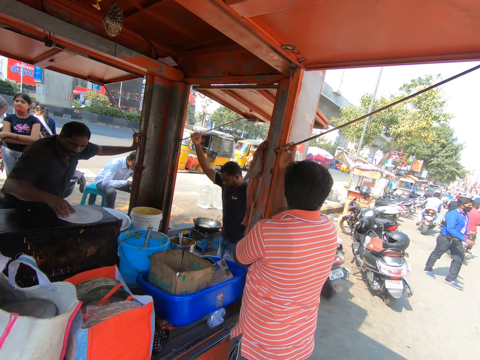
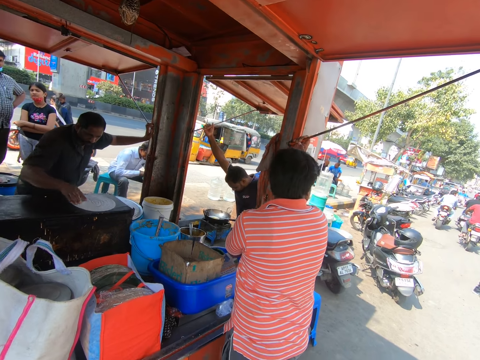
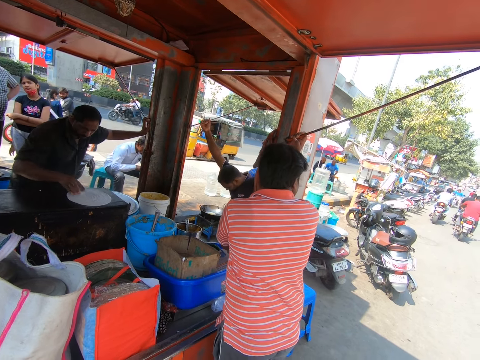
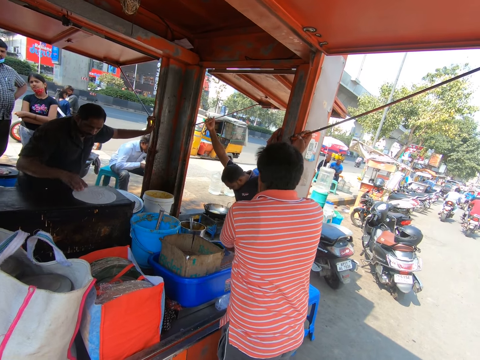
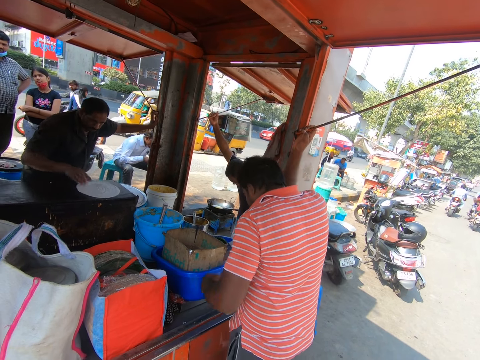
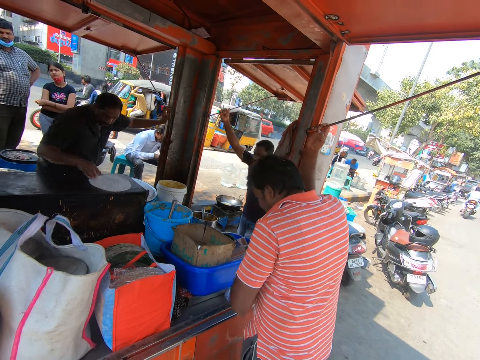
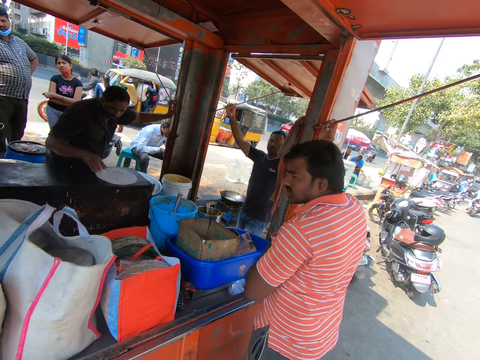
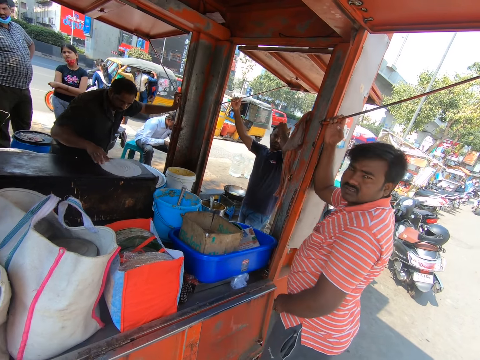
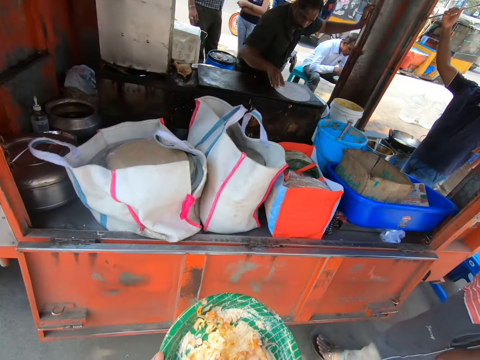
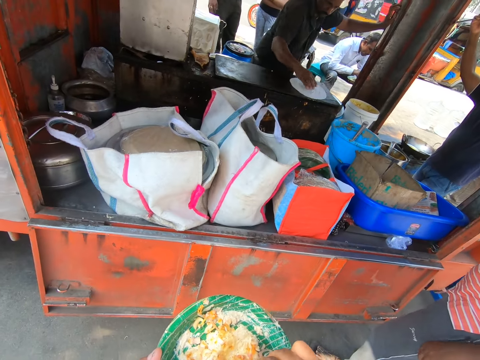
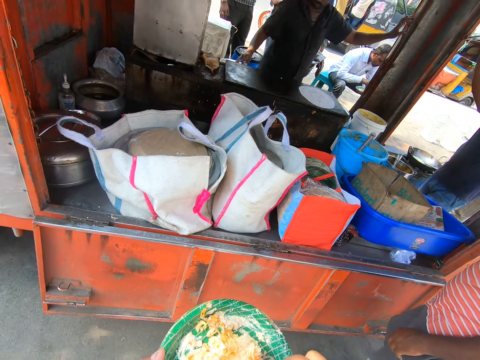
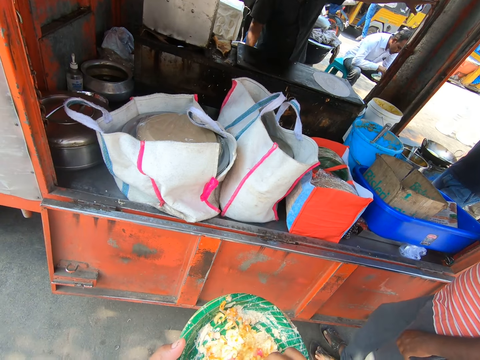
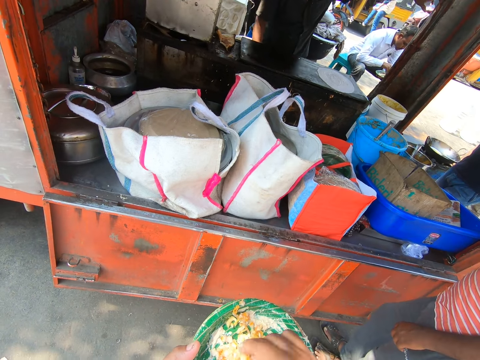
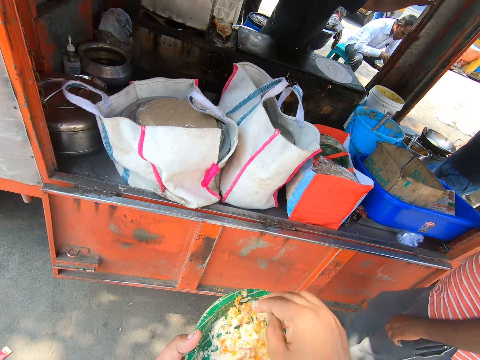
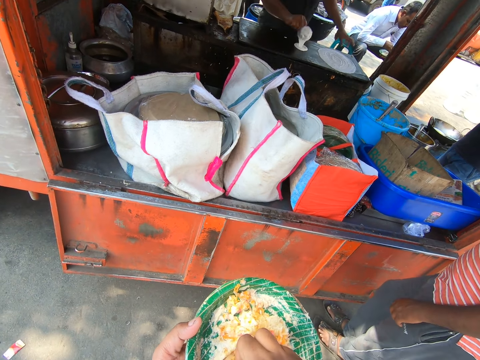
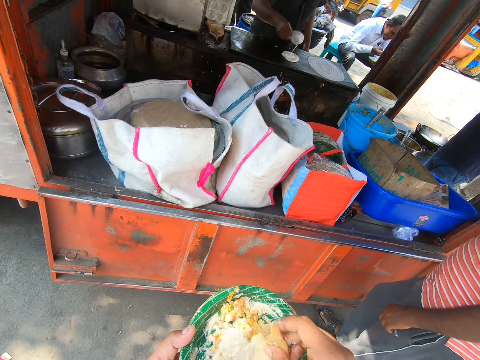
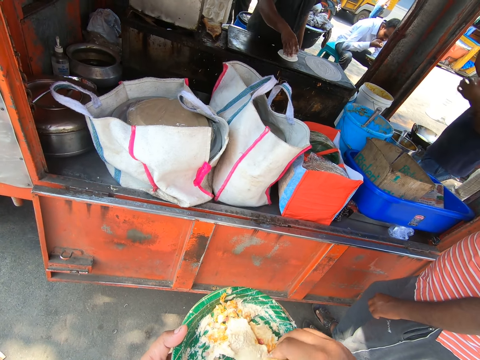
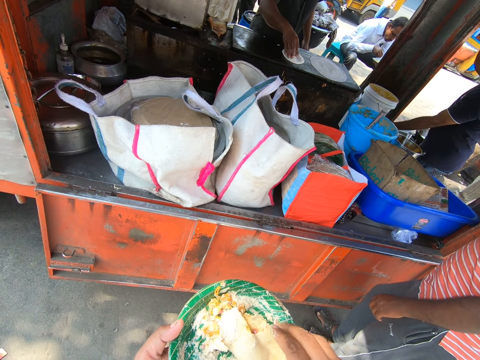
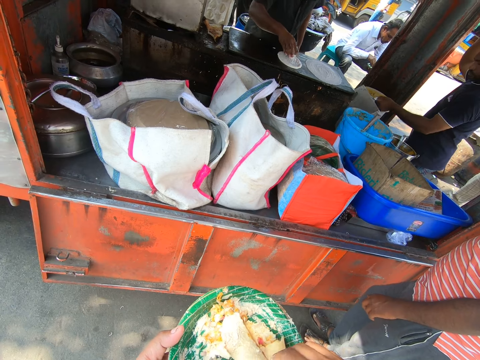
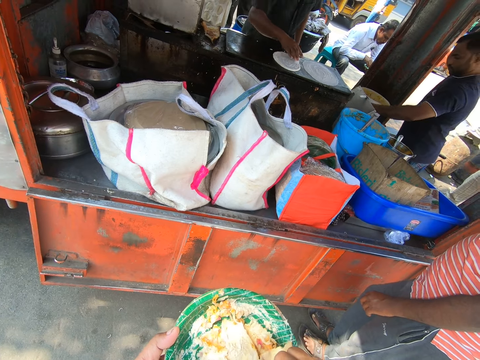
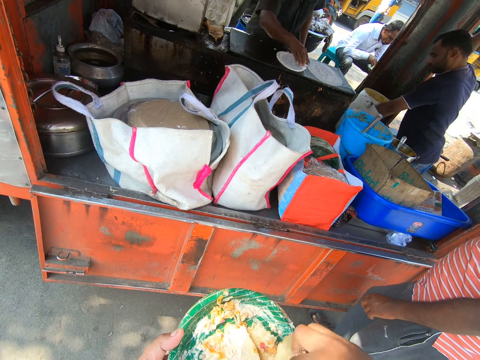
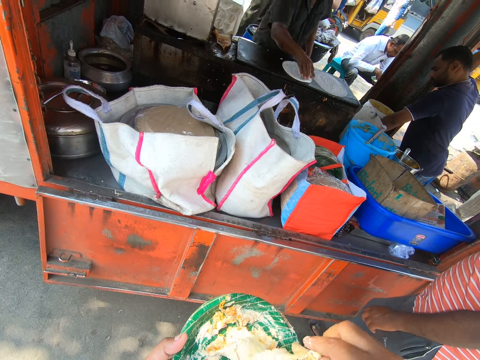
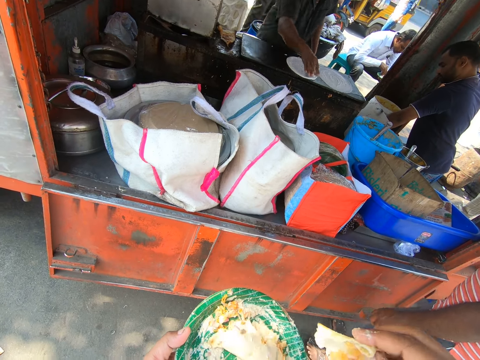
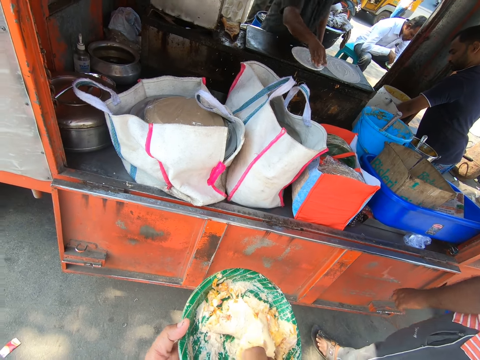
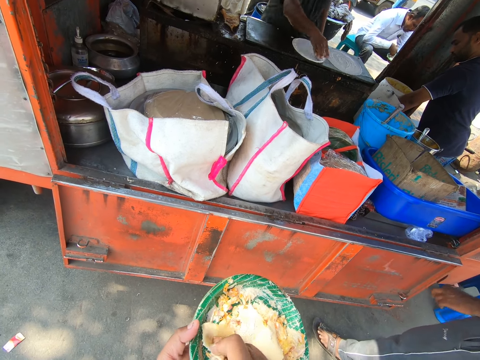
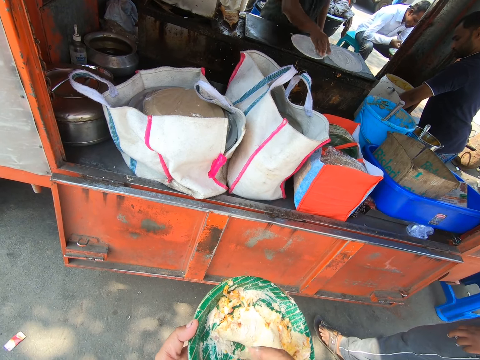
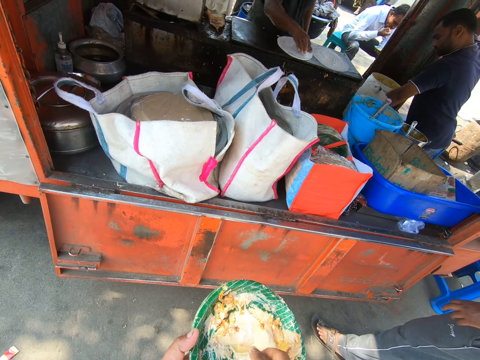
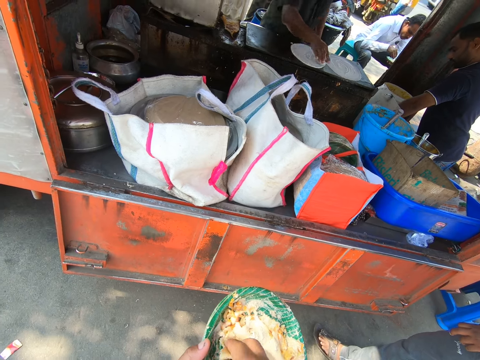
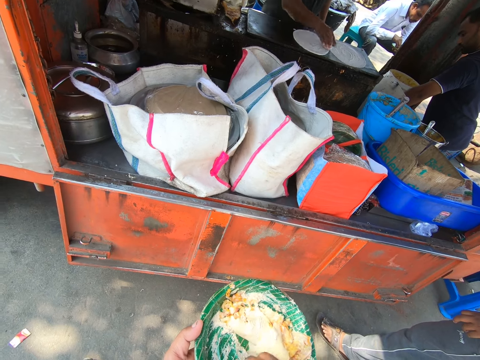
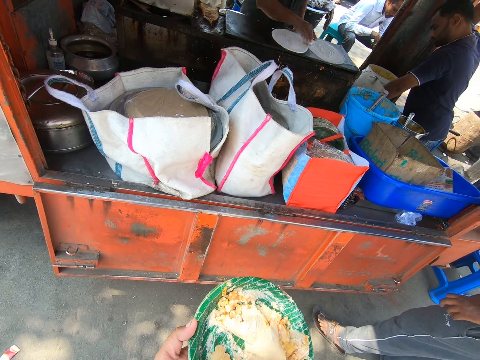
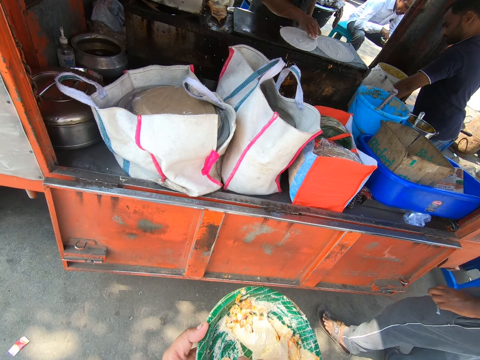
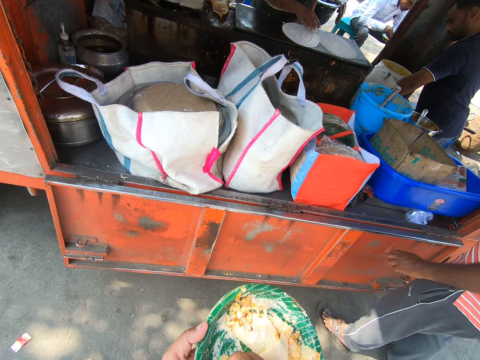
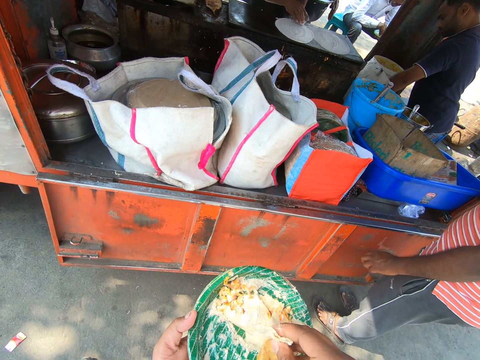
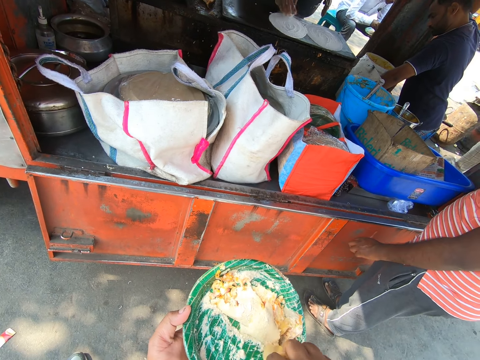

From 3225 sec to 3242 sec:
The man packs some karam dosa from the pot on the counter with a cup in his right hand. The man pours the karam dosa on the gas cooker with the cup in his right hand and spreads the karam dosa on the gas cooker with the cup in his right hand. The camera wearer eats.

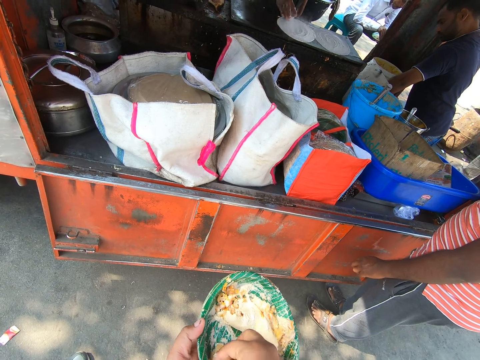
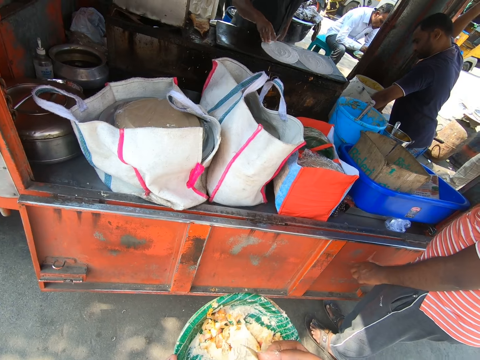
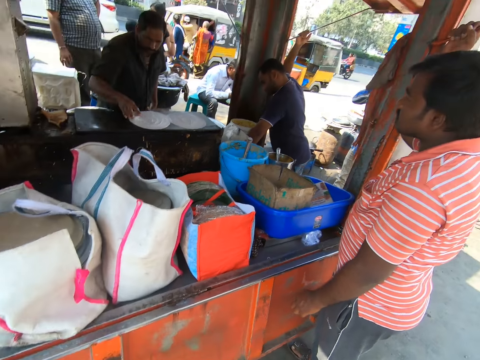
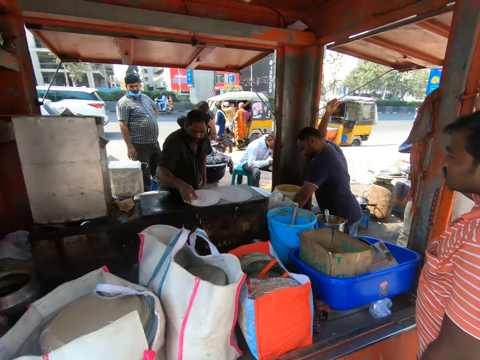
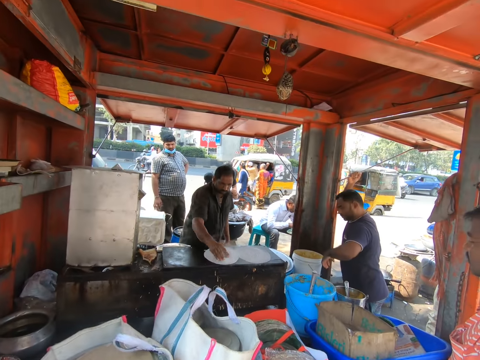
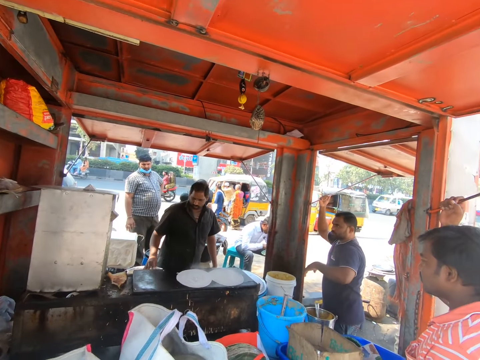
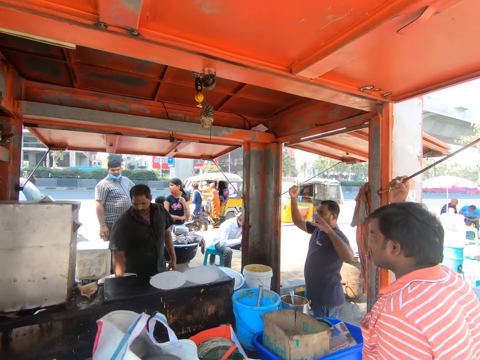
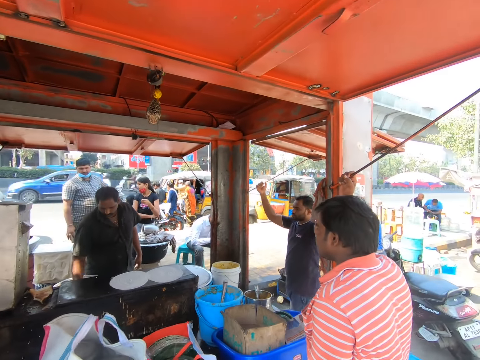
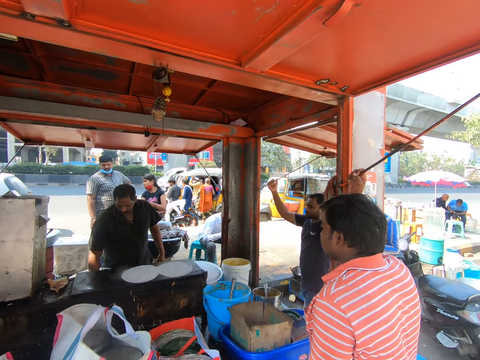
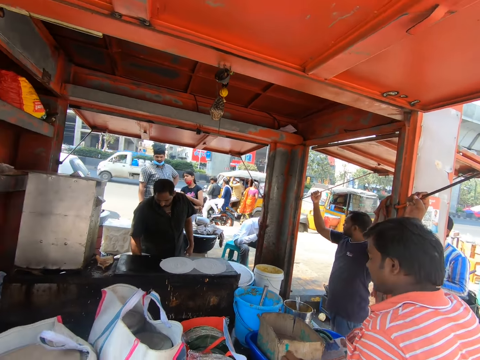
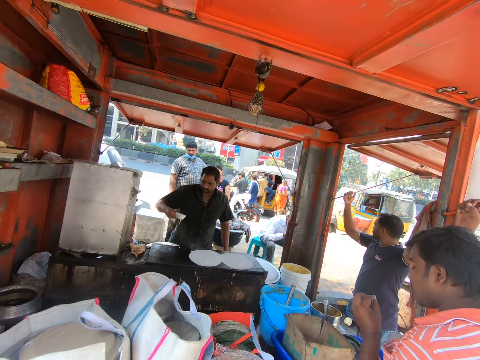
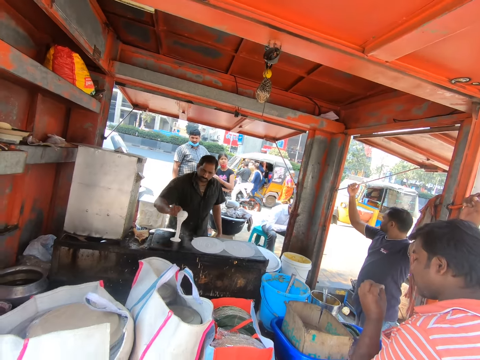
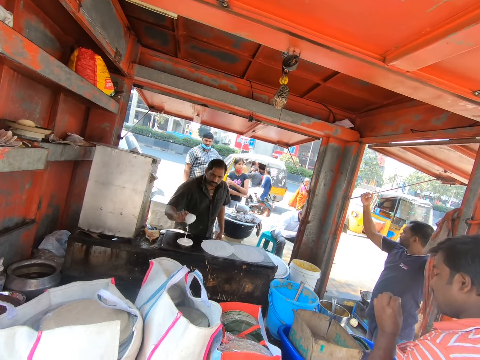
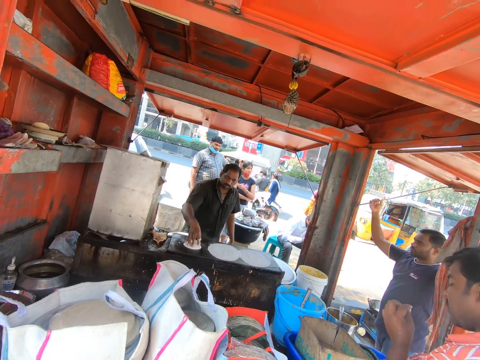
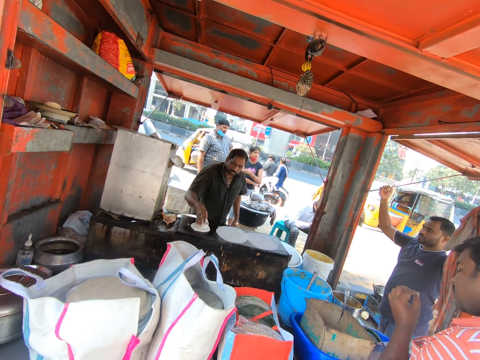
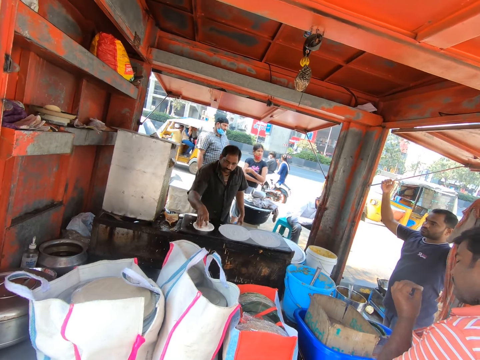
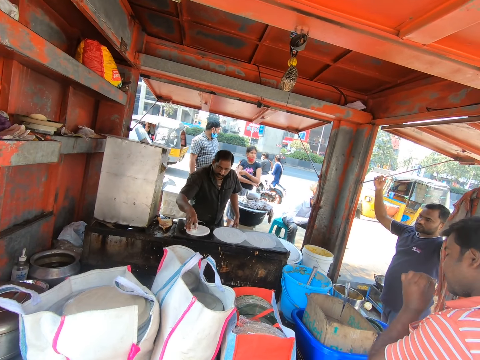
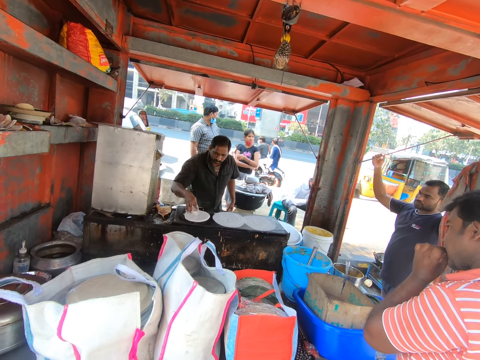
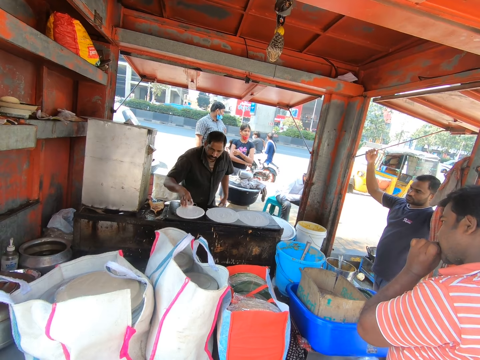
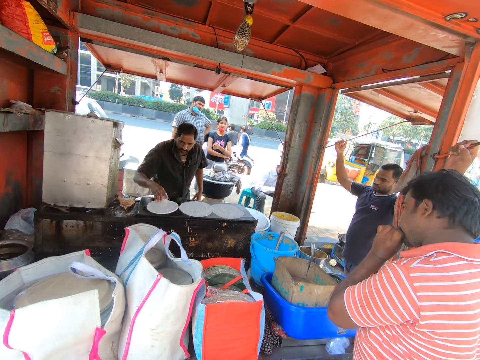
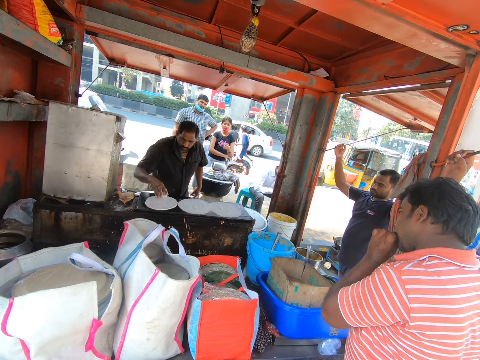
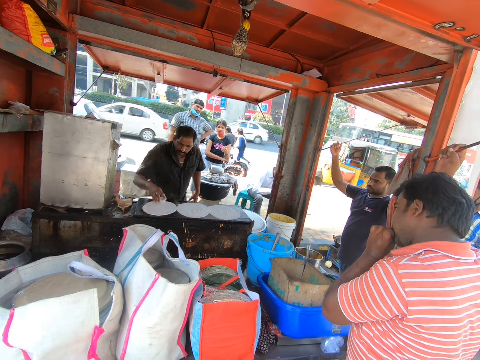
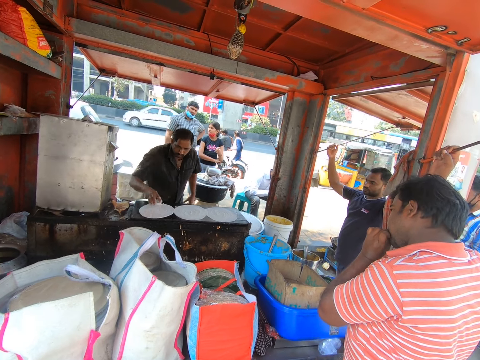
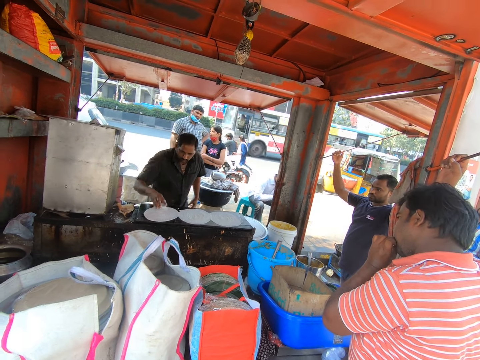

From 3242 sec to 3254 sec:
The man packs some karam dosa from the pot on the counter with a cup in his right hand. The man pours the karam dosa on the gas cooker with the cup in his right hand and spreads the karam dosa on the gas cooker with the cup in his right hand.
